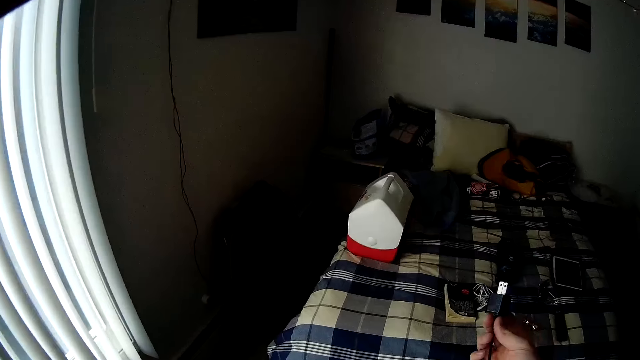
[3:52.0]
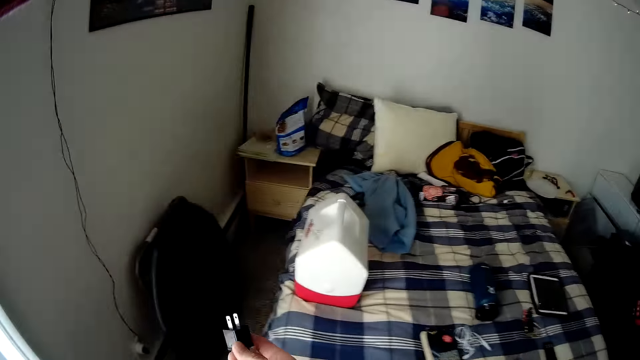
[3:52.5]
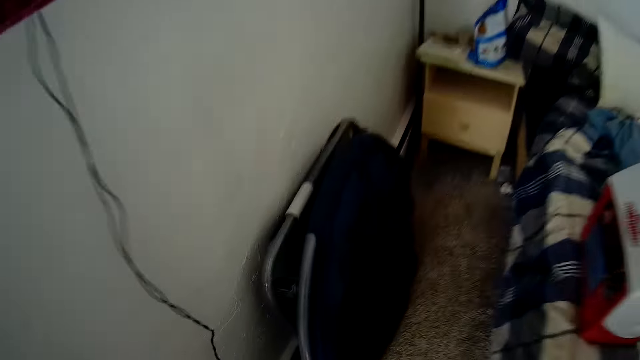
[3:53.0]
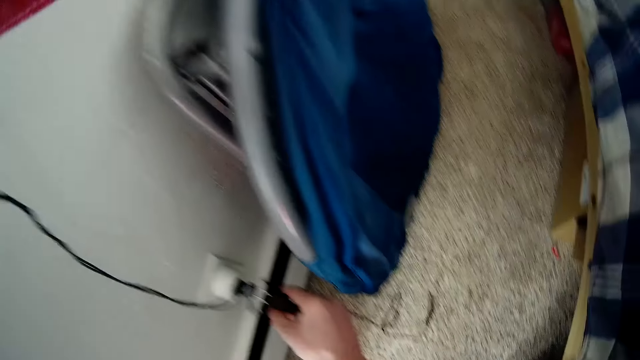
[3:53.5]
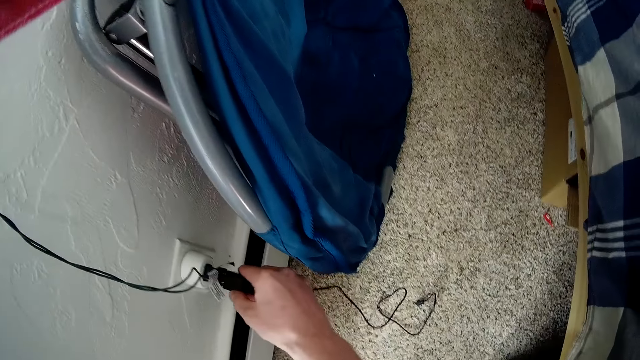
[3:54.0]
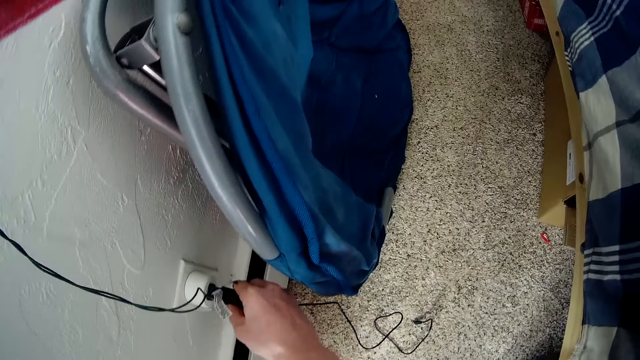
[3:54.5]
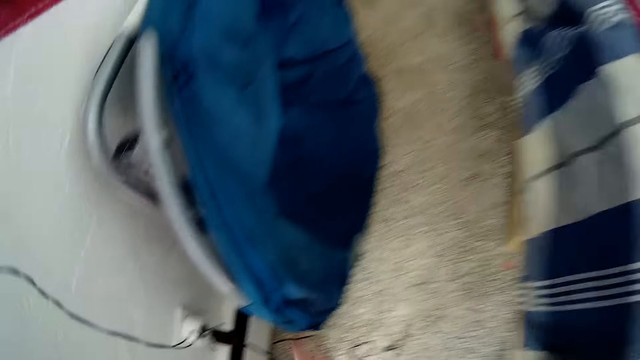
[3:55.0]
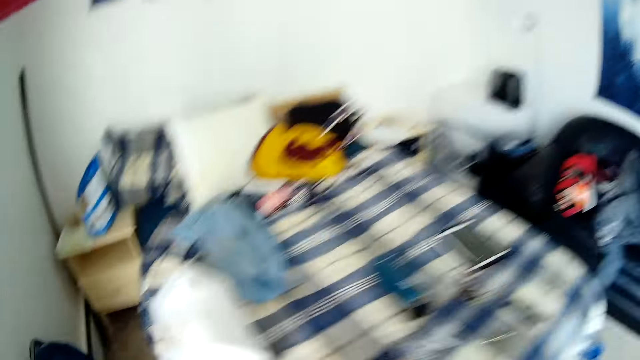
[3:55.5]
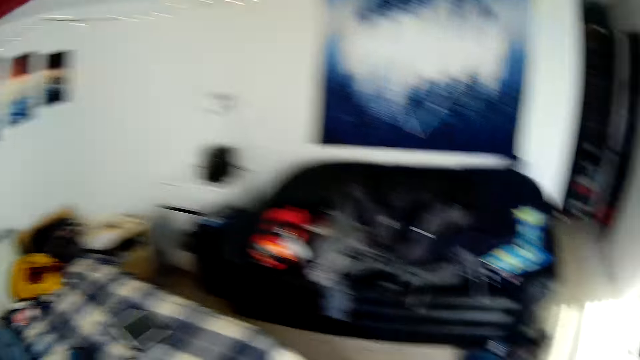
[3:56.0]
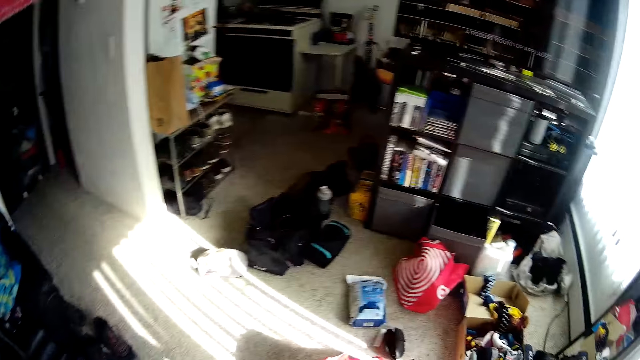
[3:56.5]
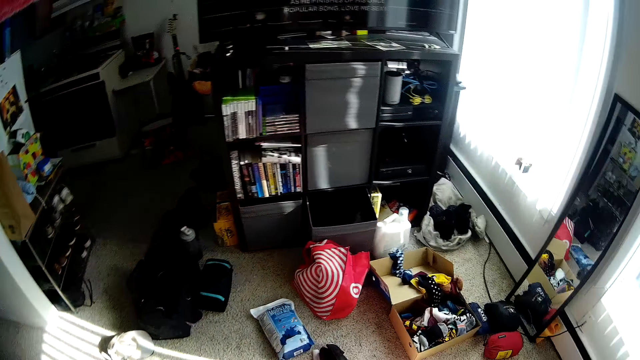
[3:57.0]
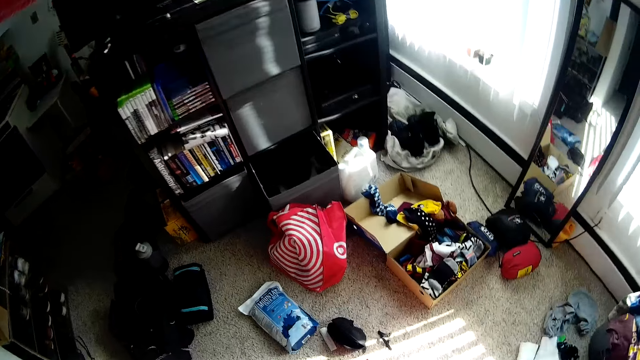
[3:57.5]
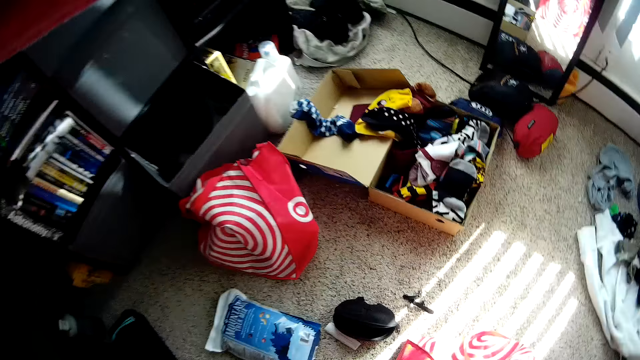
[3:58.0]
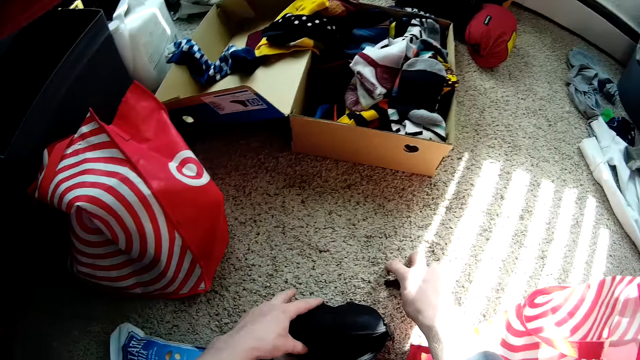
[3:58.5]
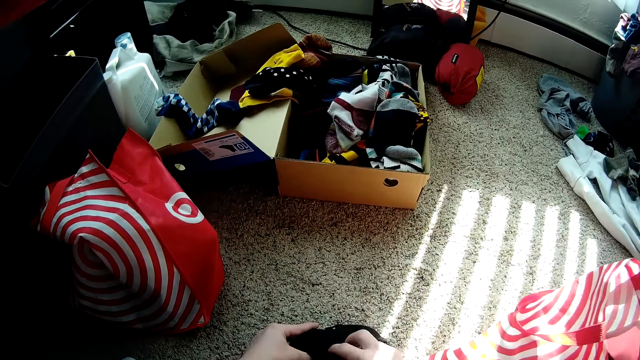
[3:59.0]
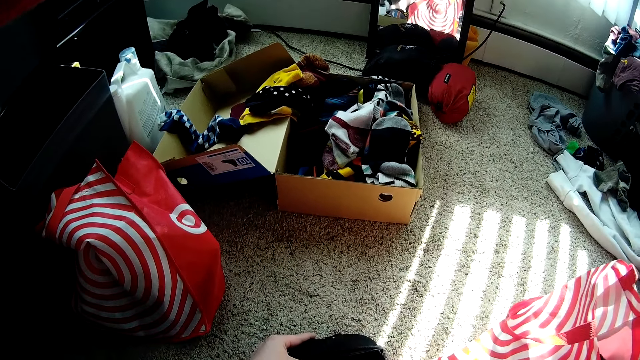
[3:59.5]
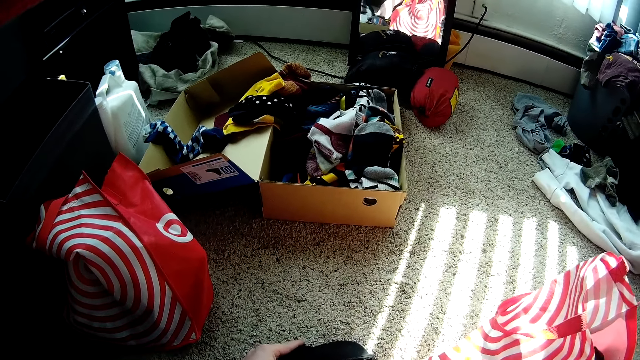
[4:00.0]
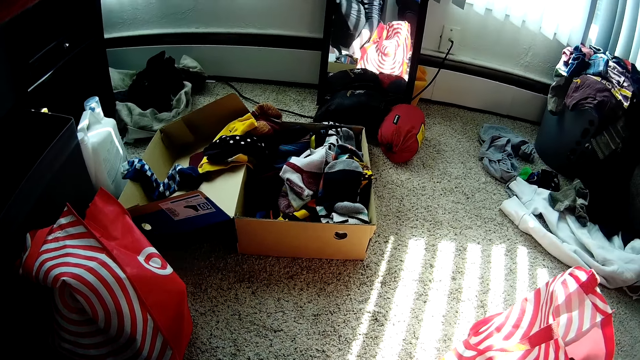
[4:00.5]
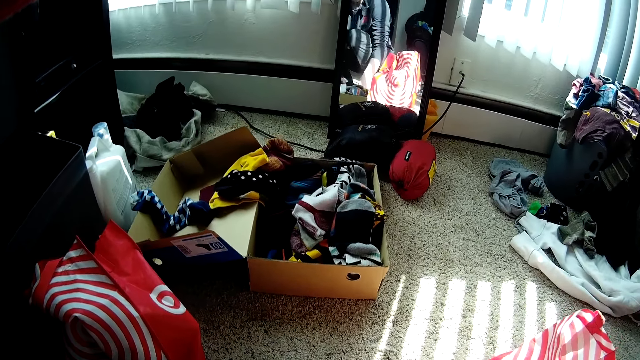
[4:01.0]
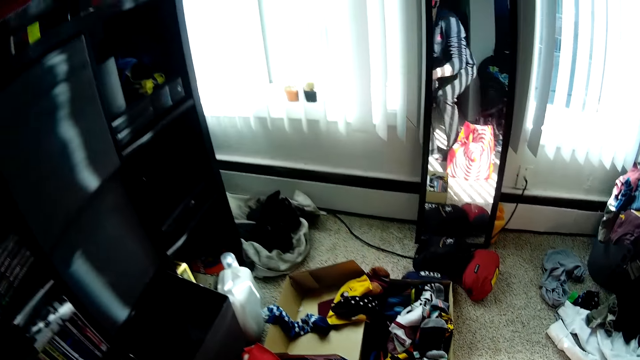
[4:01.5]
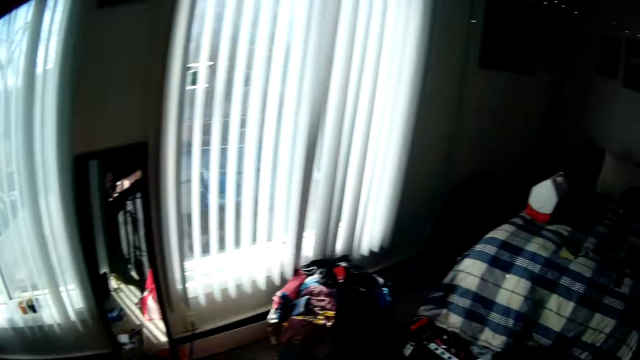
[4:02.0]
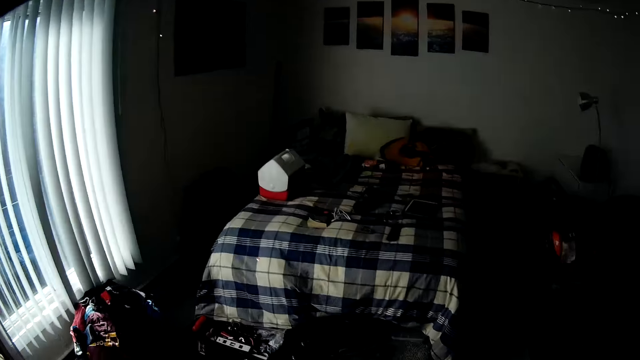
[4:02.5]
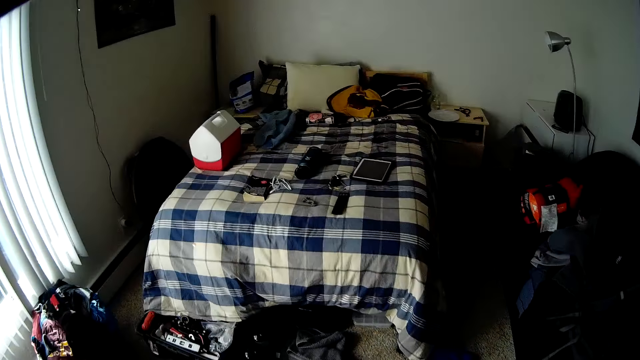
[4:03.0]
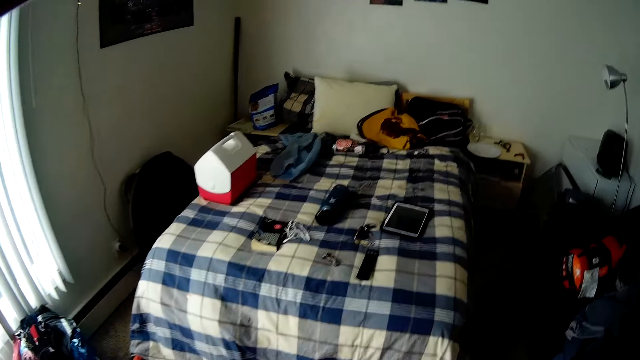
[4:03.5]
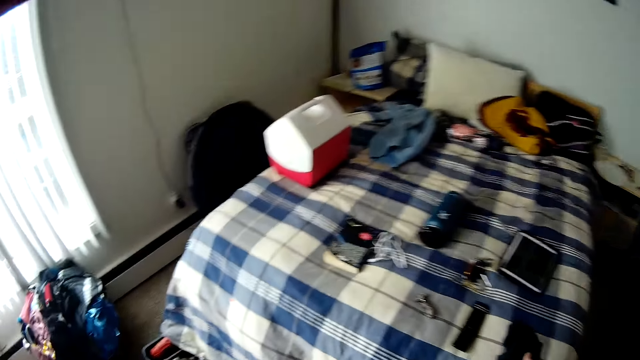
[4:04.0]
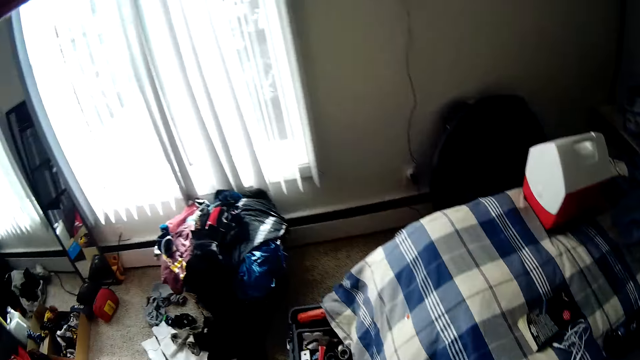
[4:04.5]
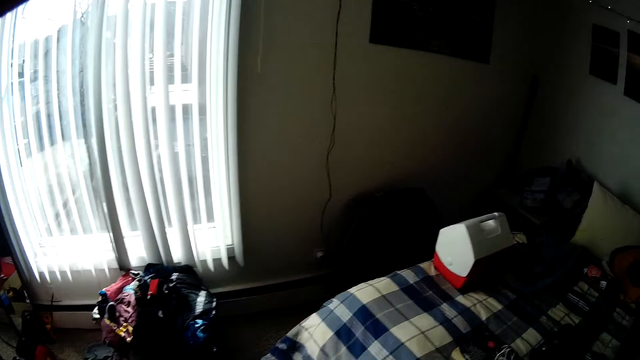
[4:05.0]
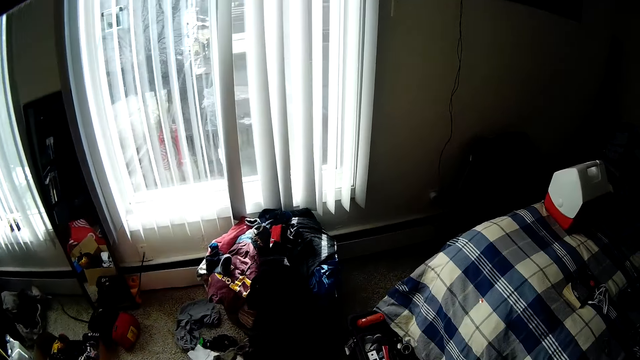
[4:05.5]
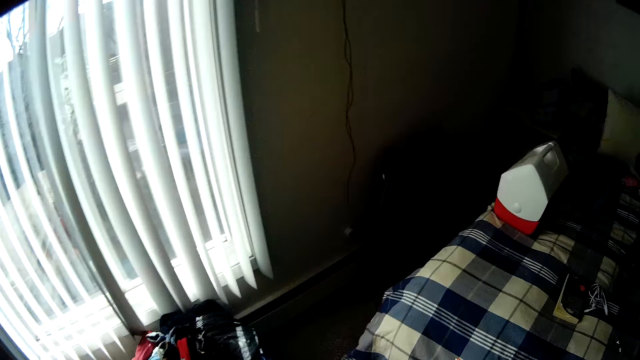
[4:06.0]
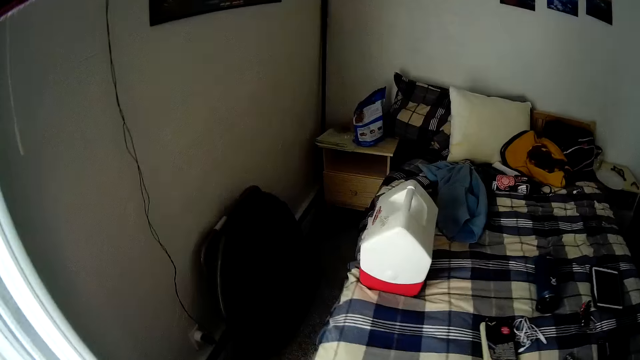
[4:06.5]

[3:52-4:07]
The camera wearer inserts a plug in his right hand into a socket in the wall. He walks. He picks a rope or pen from the floor with his right hand. He opens the pouch on the floor with his left hand. He drops the rope in his right hand in the pouch. He turns around.

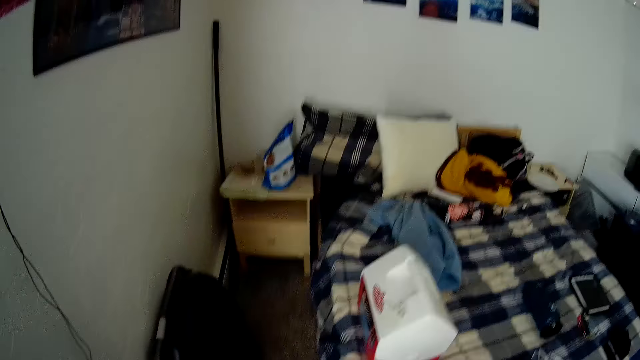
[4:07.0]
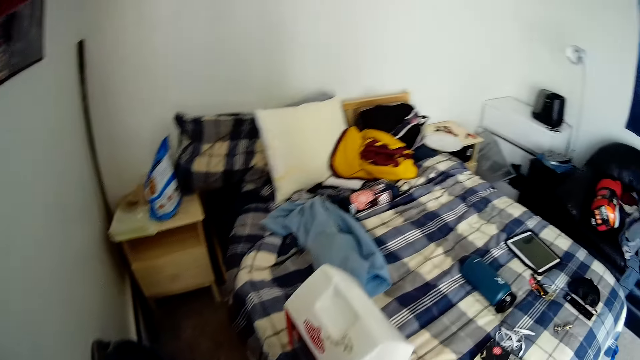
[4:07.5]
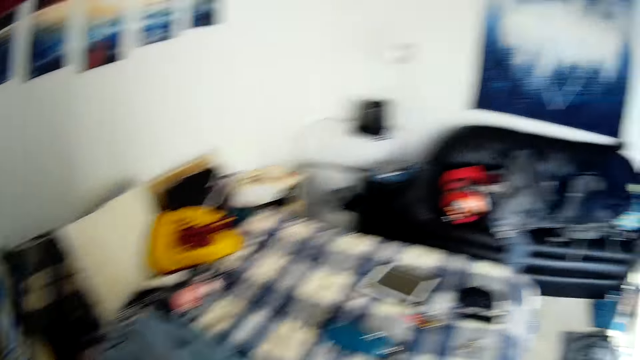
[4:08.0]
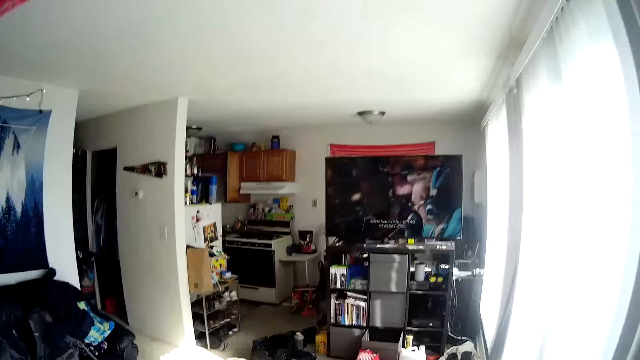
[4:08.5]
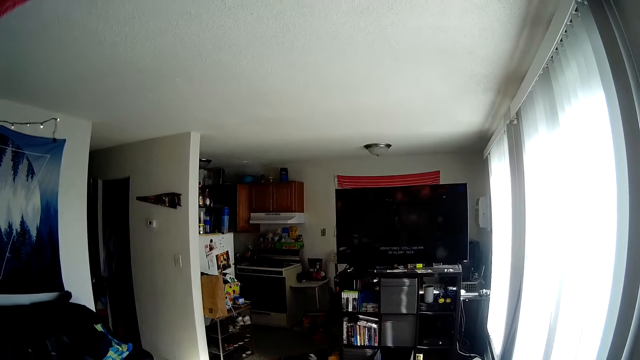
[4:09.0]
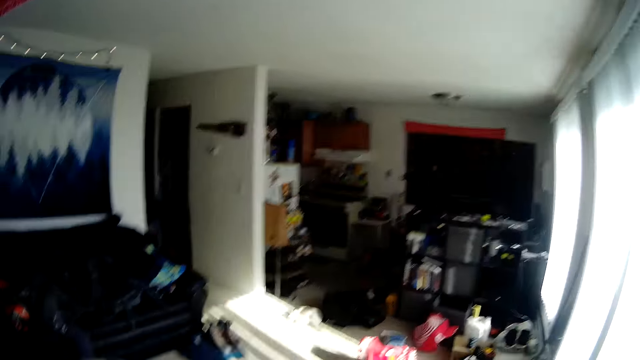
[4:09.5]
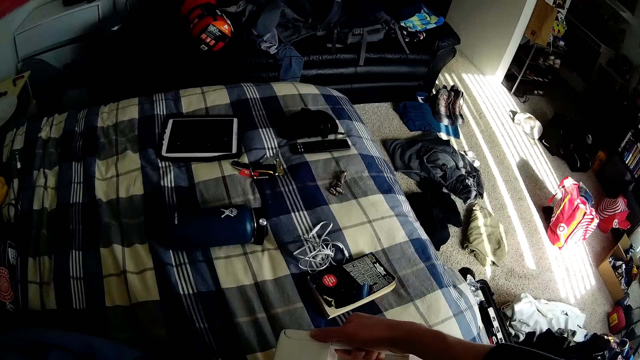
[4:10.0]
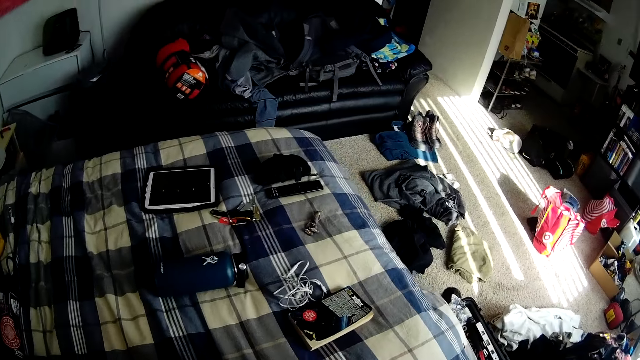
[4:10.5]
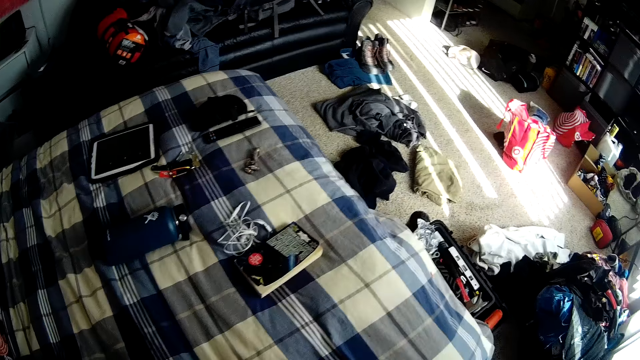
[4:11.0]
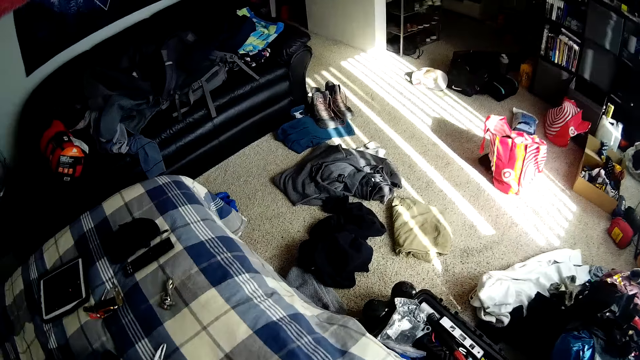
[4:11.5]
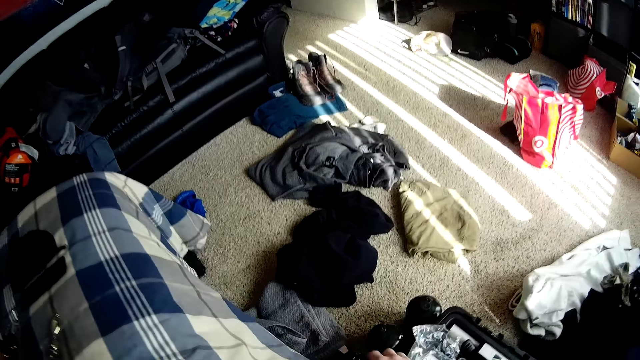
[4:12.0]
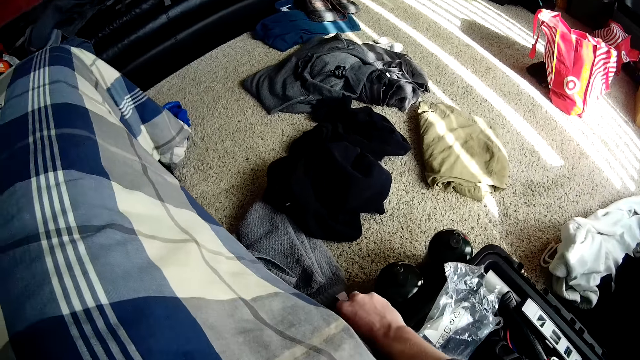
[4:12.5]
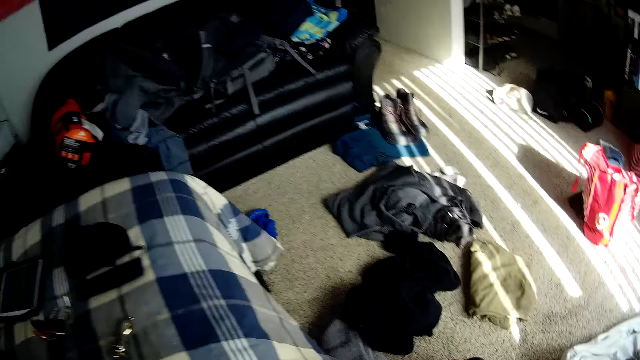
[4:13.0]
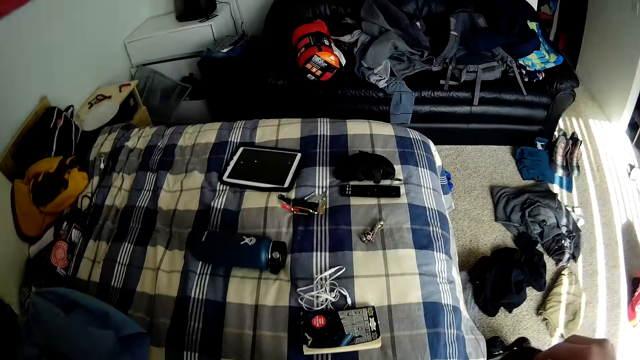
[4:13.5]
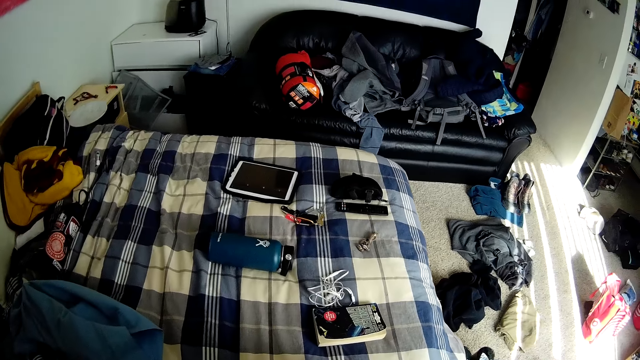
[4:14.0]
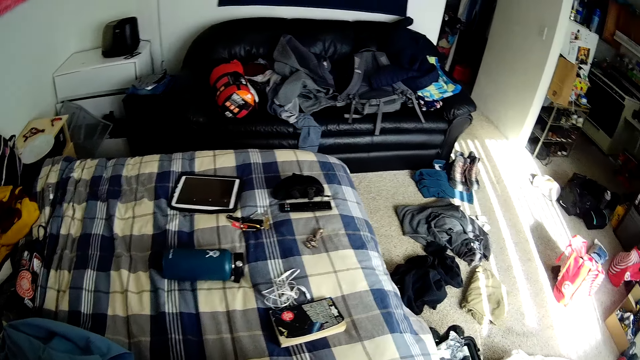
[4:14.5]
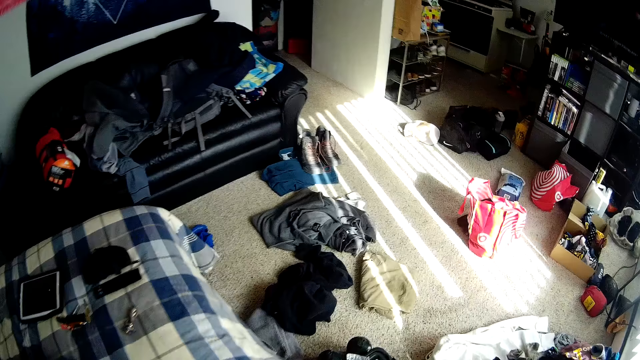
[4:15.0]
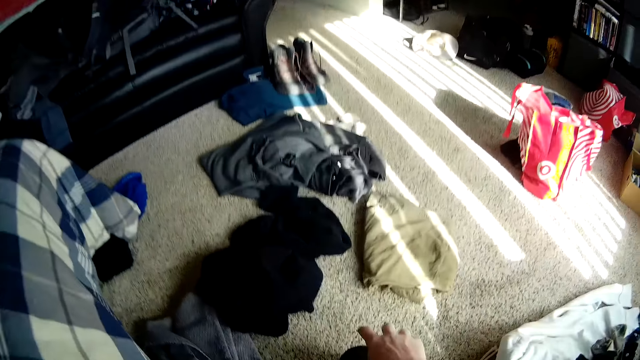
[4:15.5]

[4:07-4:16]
The camera wearer picks up a bottle from the floor with his right hand. He puts a thermos mug in the bag.
